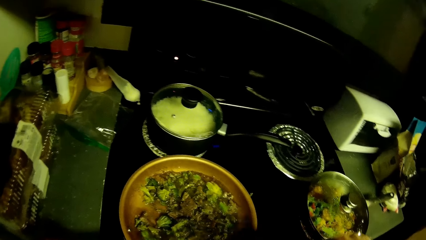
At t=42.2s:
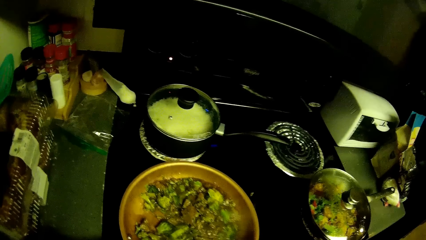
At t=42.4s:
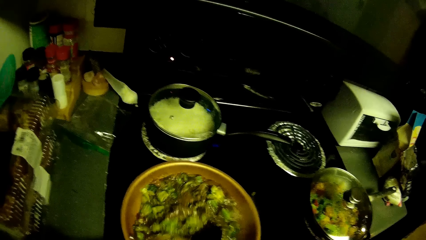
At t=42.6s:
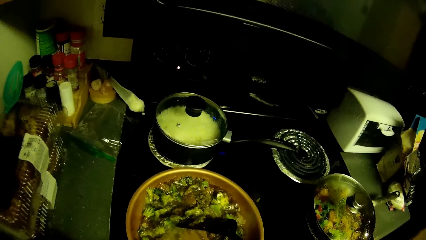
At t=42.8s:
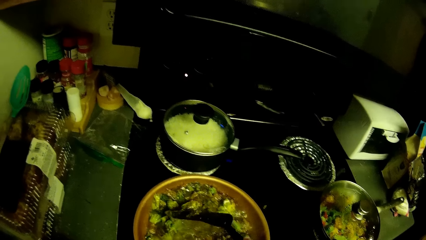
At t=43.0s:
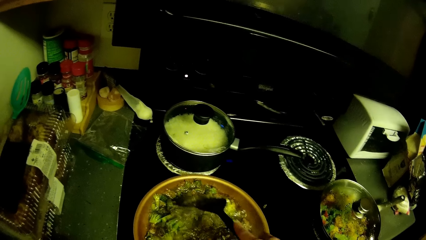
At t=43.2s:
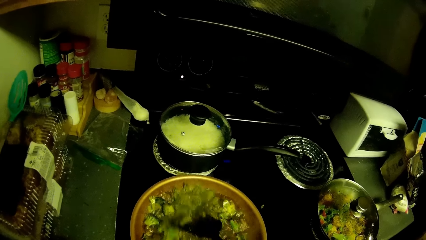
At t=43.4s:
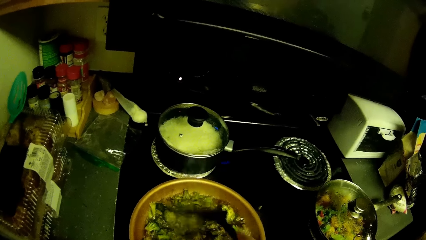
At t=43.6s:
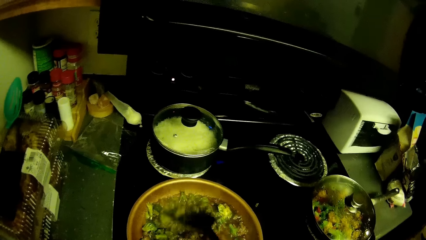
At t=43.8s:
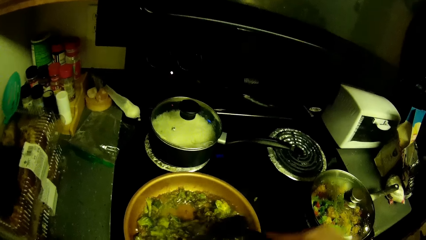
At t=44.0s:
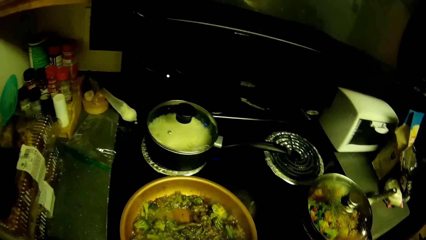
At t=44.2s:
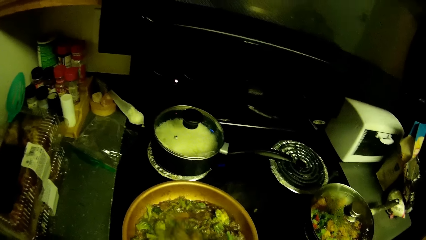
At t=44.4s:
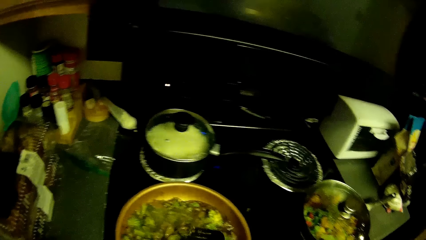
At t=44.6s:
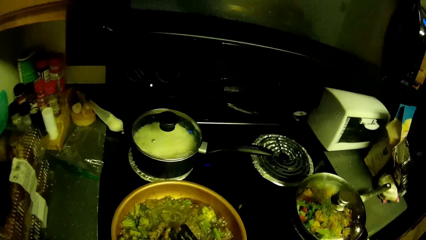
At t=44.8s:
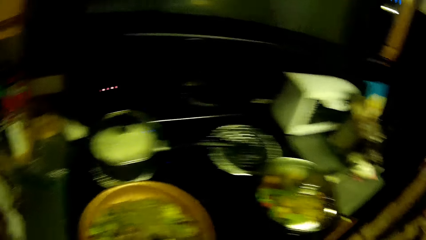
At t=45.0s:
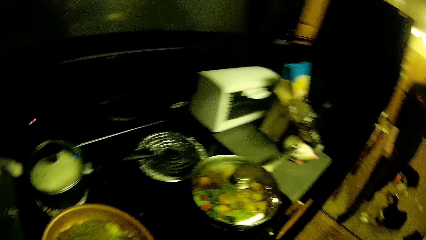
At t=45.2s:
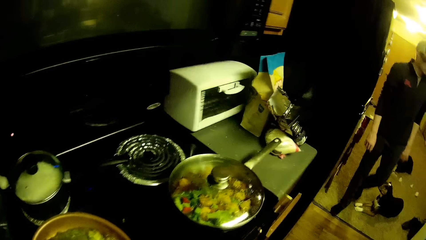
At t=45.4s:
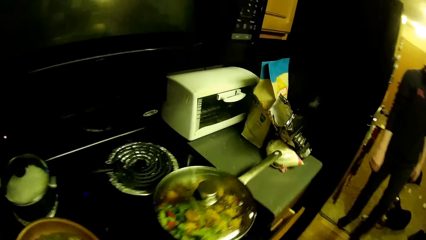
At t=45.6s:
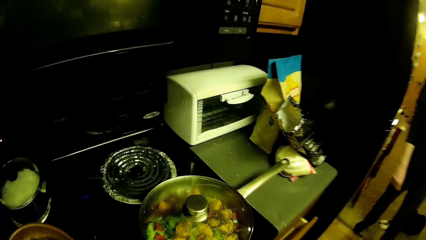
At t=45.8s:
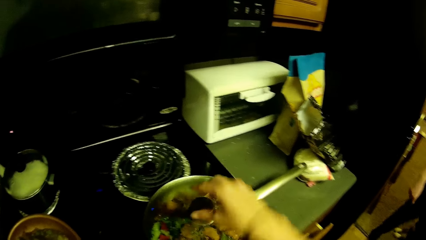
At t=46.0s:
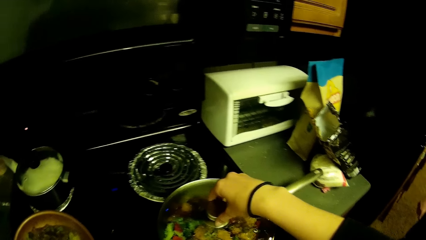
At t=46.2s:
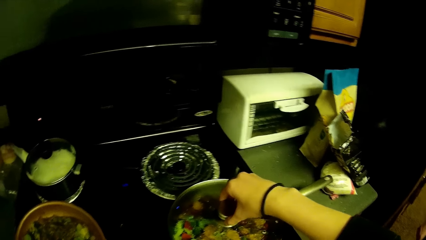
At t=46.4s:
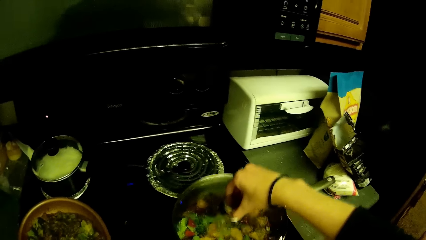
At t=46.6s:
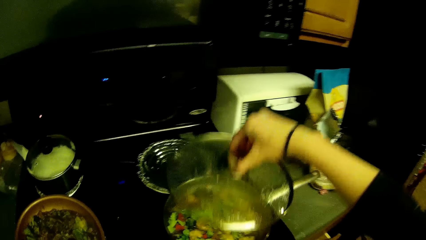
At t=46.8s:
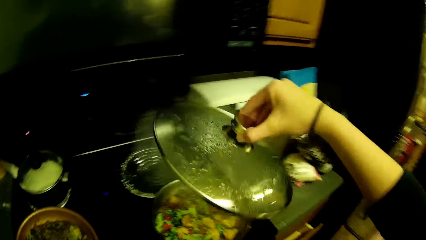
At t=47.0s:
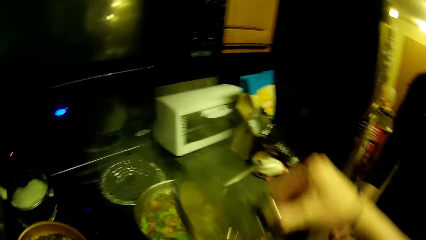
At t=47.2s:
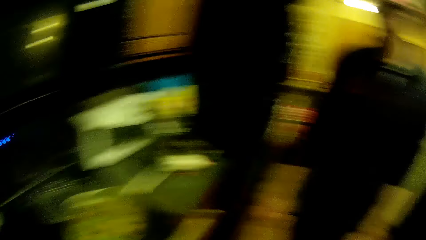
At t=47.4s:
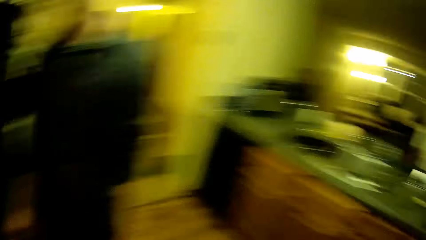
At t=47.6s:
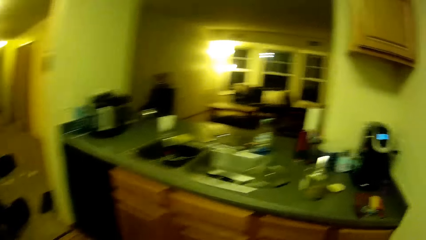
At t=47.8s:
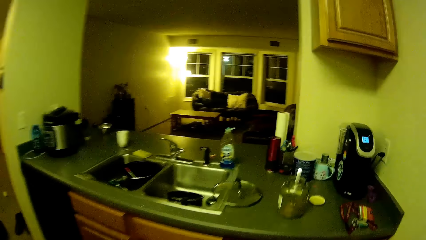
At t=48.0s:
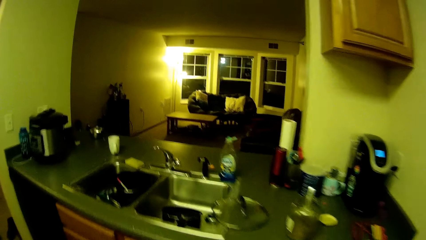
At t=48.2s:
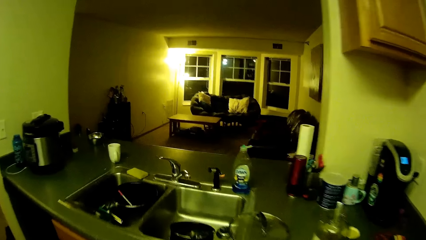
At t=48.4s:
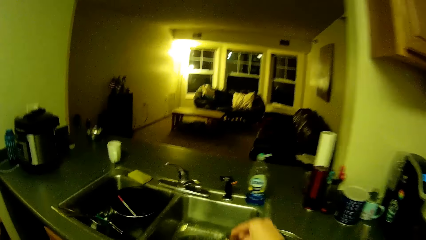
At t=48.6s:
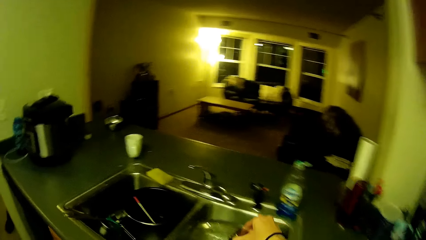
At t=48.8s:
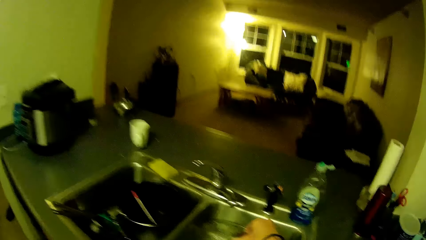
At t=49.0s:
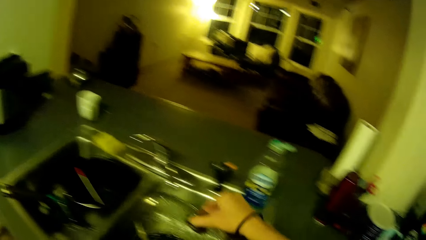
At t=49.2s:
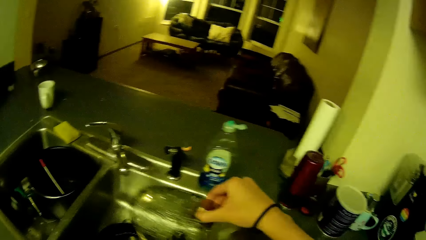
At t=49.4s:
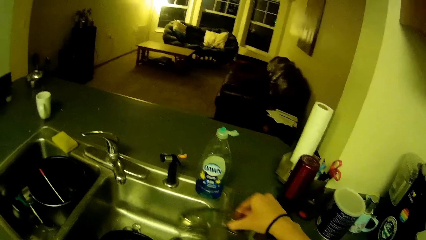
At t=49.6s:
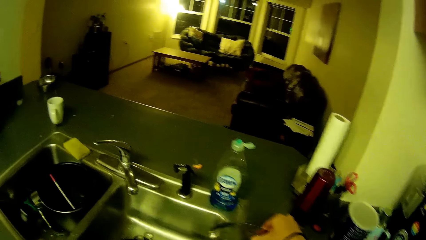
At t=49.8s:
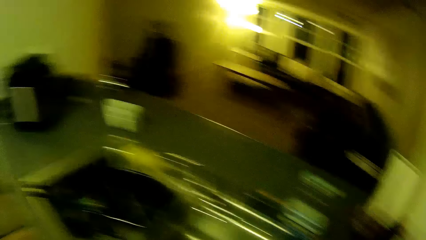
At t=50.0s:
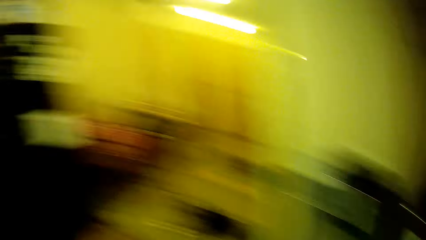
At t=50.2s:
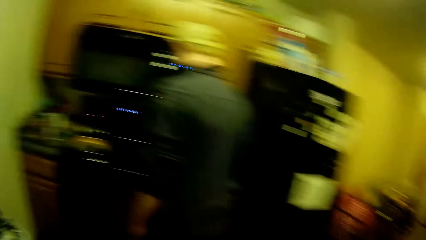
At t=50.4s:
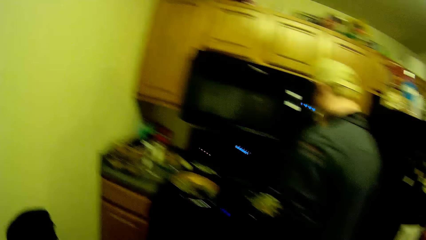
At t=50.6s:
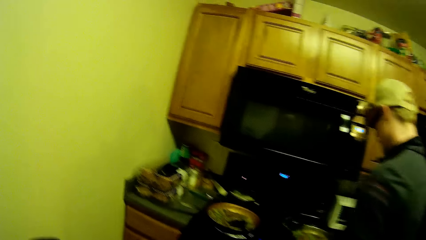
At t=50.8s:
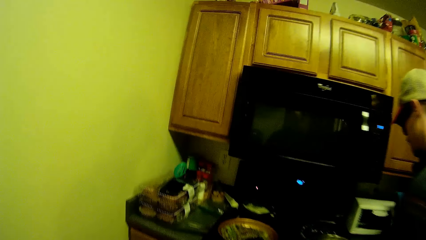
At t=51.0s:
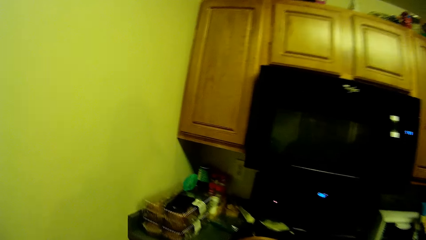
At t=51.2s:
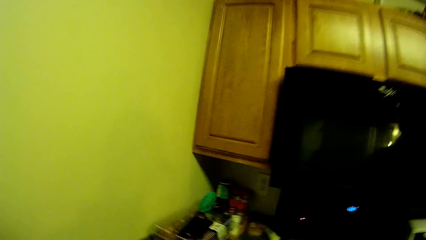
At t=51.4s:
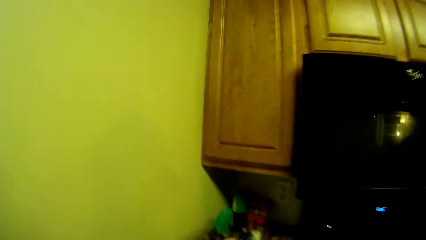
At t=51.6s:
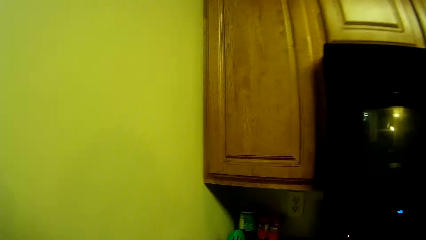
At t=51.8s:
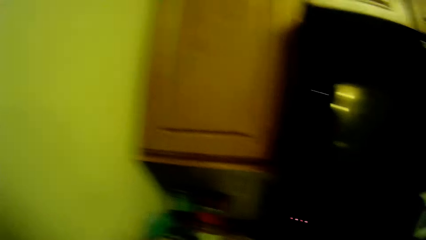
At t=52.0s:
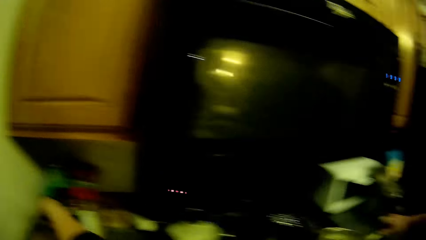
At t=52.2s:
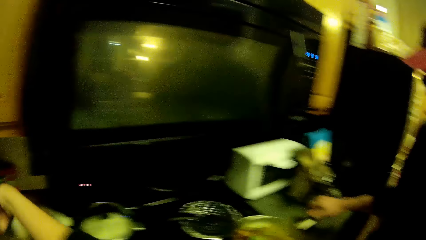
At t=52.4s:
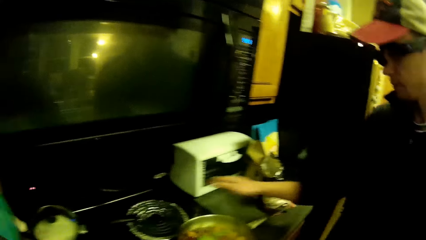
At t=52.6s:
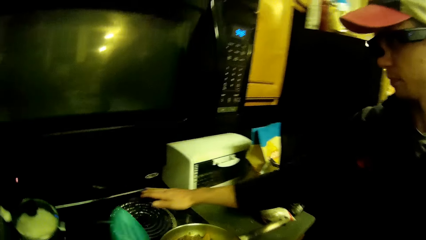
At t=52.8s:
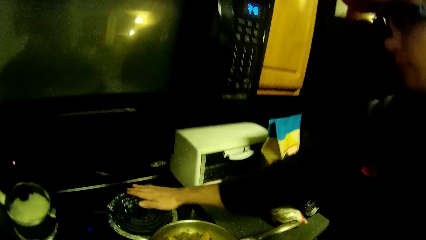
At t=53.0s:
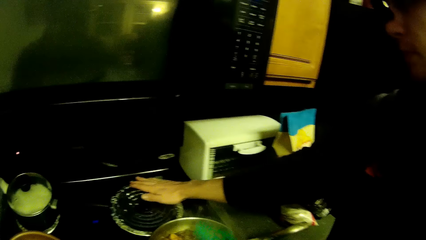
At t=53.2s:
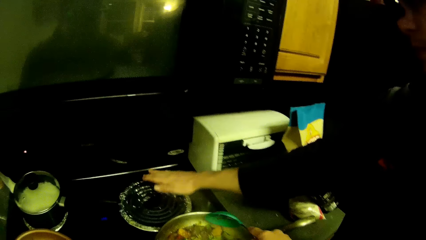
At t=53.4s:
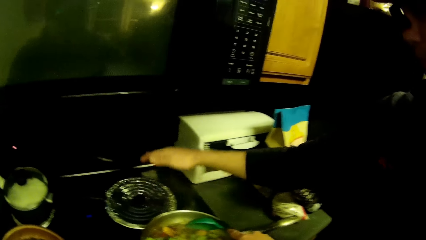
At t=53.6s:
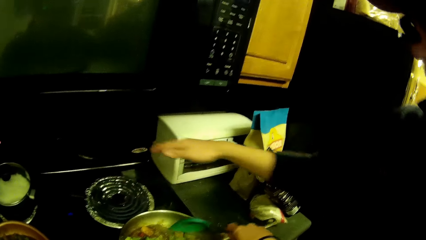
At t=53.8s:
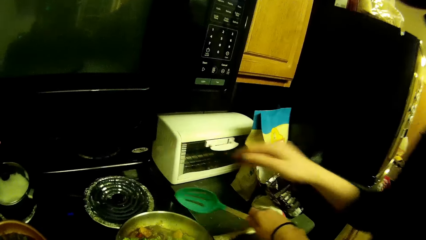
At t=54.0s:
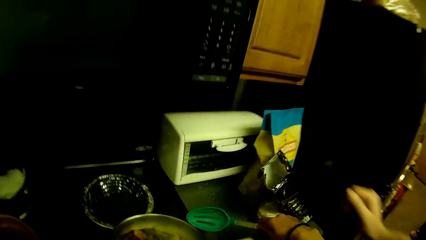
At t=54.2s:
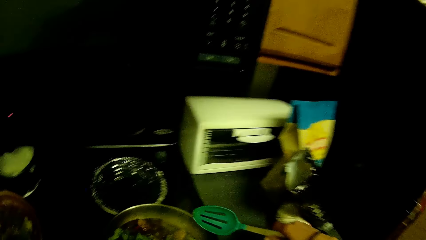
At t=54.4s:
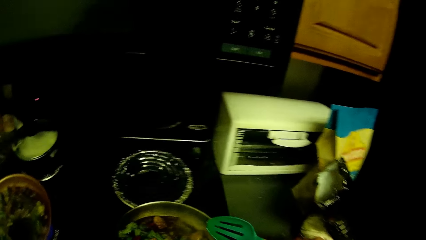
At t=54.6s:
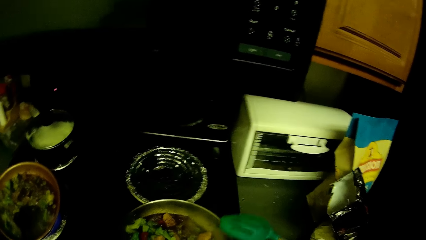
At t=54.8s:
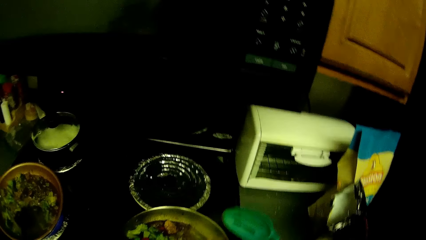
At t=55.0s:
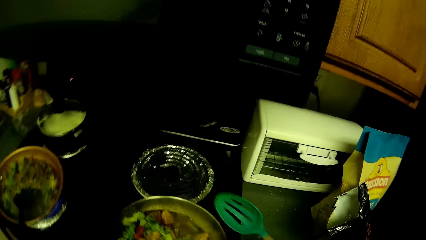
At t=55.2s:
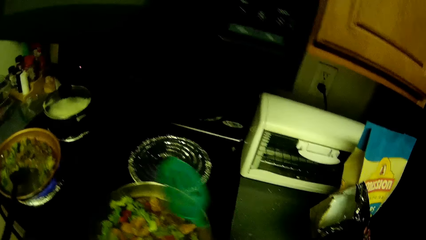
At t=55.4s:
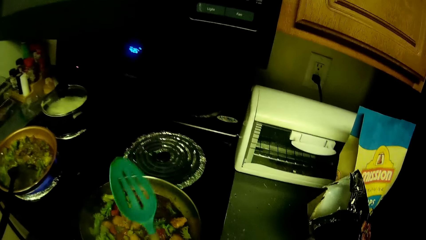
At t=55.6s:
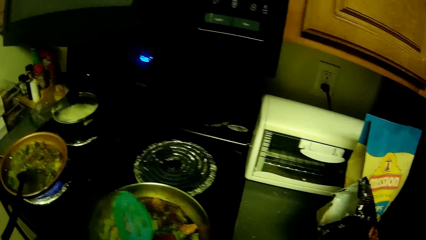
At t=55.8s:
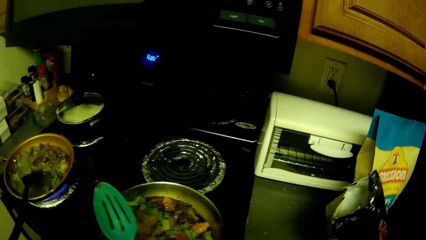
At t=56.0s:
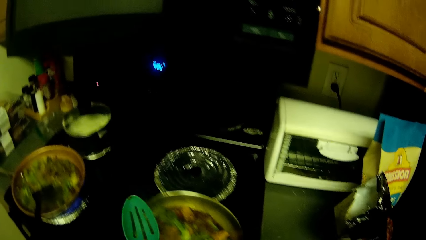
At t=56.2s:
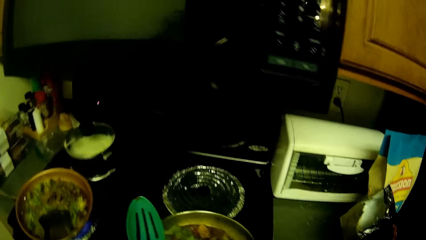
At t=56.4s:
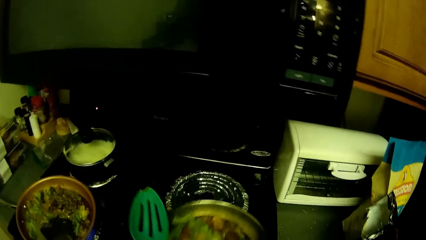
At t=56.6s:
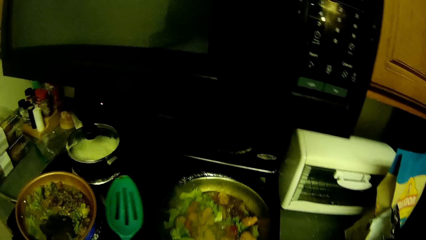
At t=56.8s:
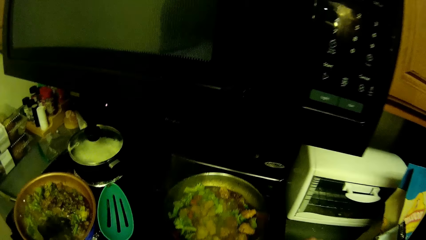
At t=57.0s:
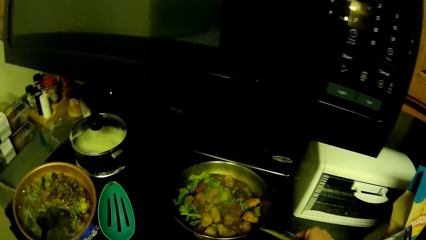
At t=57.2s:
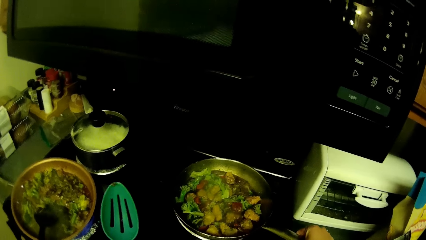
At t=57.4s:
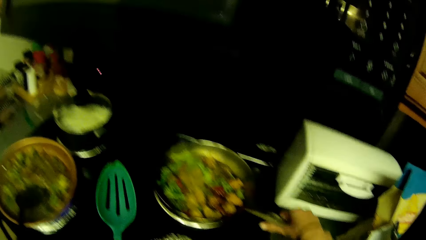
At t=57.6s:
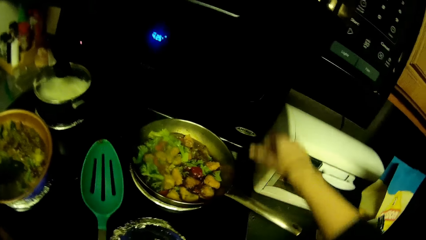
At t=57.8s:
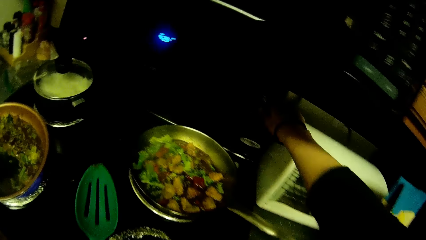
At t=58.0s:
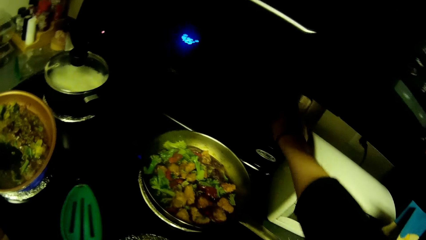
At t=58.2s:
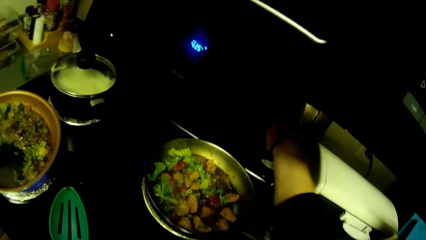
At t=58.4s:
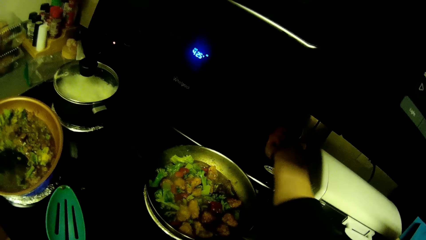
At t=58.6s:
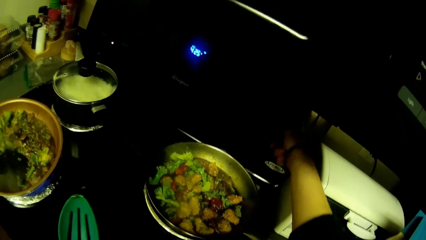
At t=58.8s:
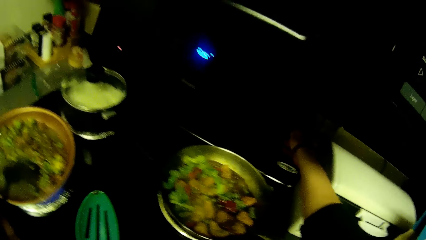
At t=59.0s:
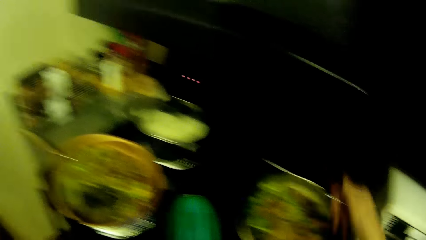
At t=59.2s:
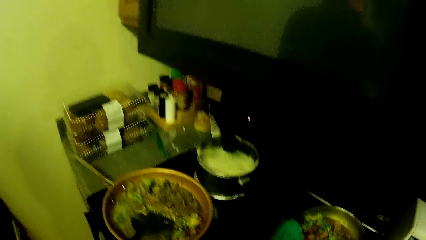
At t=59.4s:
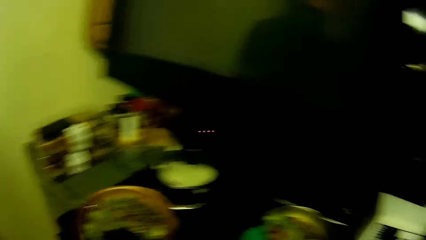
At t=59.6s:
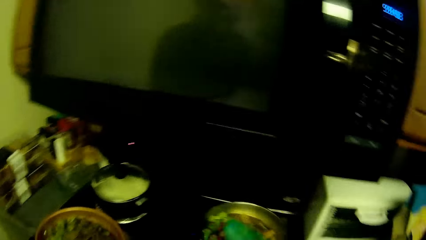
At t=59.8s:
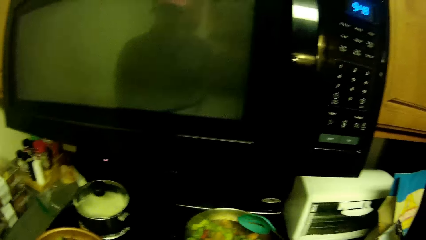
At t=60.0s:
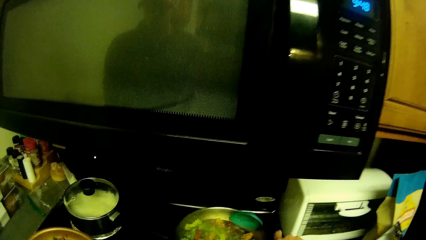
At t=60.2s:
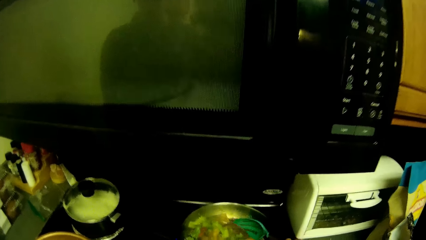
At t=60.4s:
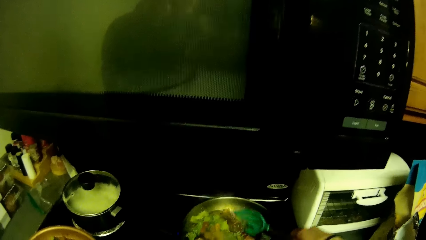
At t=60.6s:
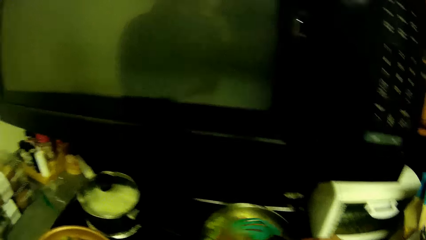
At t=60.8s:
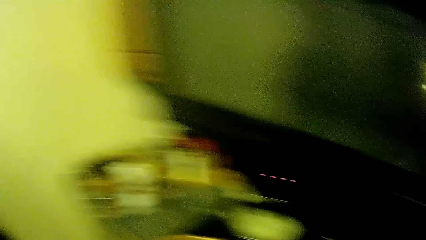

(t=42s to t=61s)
The camera wearer opens the lid of the cooking pot. They look around. They place the lid on the side of the sink. They walk. They pick up a cooking spoon. They touch something.
